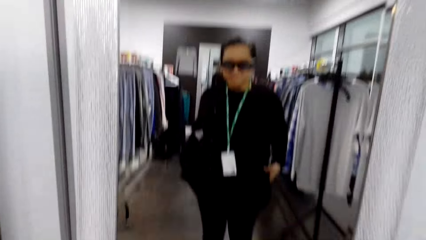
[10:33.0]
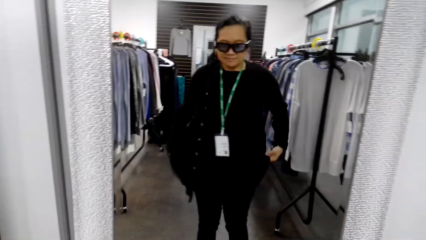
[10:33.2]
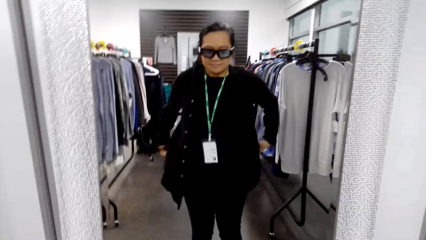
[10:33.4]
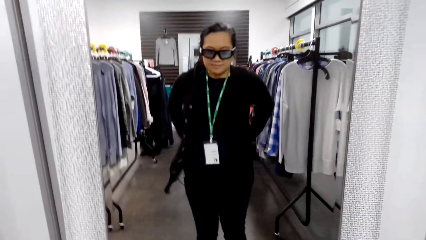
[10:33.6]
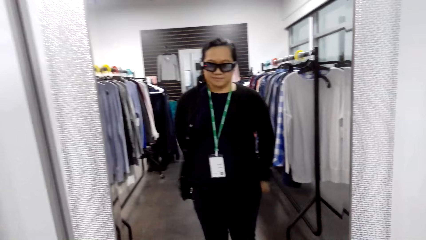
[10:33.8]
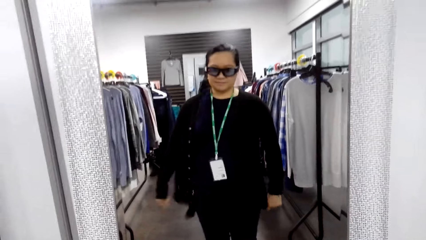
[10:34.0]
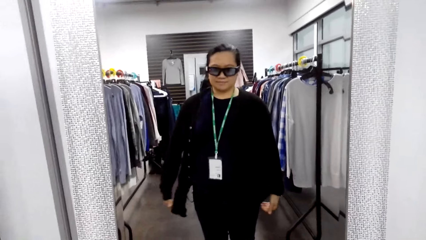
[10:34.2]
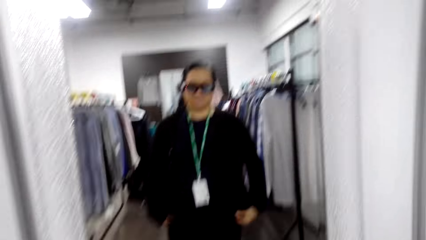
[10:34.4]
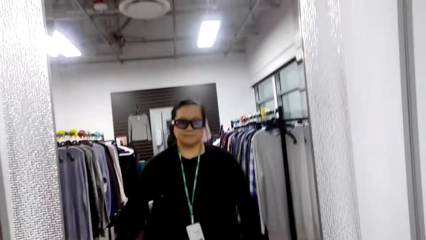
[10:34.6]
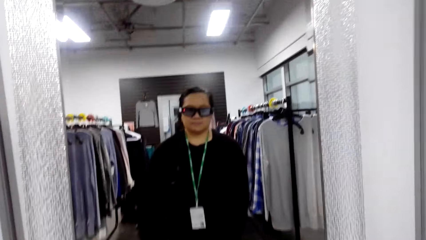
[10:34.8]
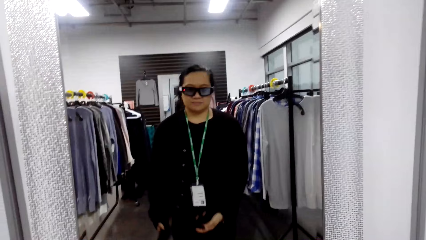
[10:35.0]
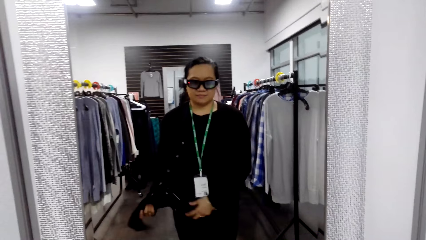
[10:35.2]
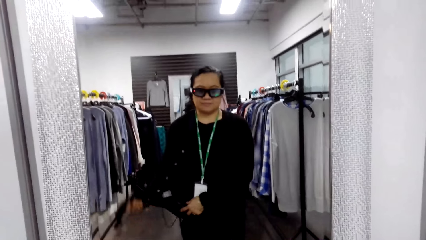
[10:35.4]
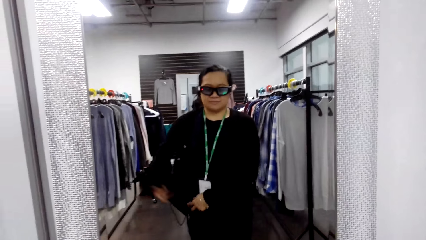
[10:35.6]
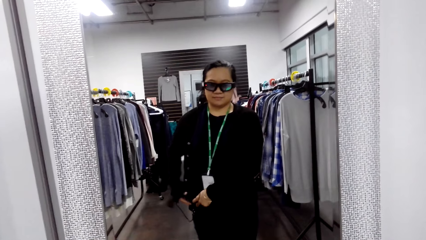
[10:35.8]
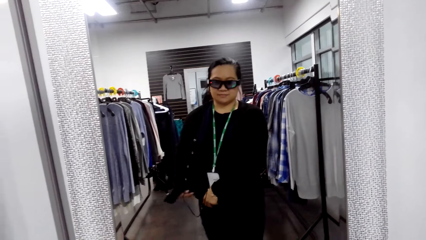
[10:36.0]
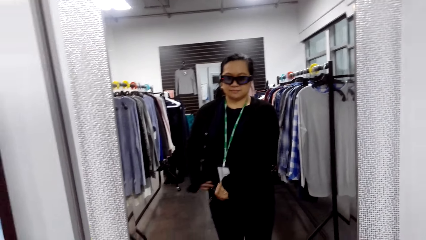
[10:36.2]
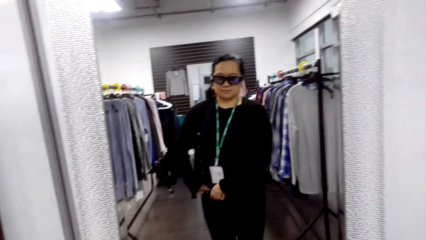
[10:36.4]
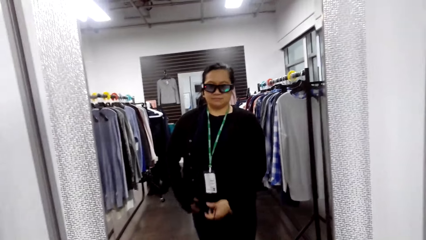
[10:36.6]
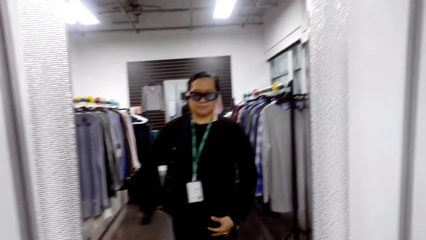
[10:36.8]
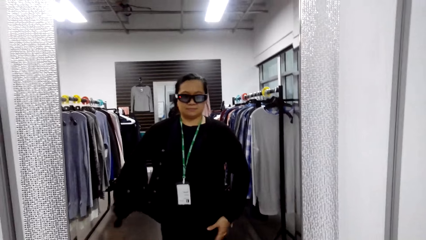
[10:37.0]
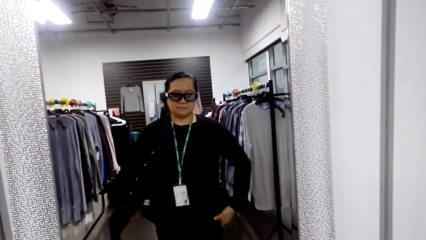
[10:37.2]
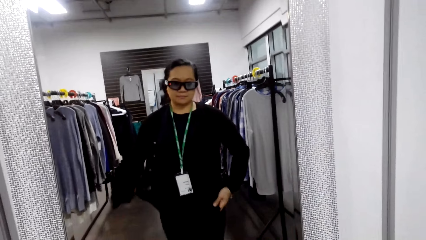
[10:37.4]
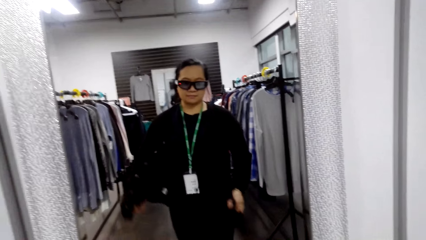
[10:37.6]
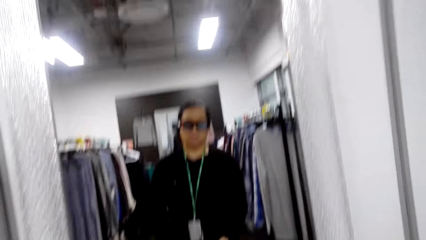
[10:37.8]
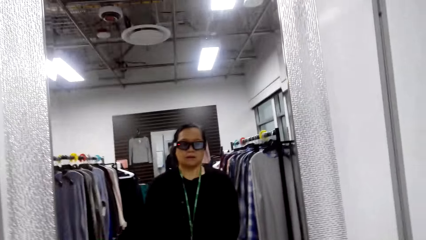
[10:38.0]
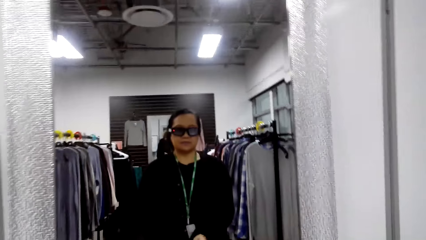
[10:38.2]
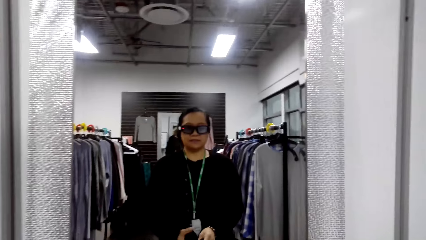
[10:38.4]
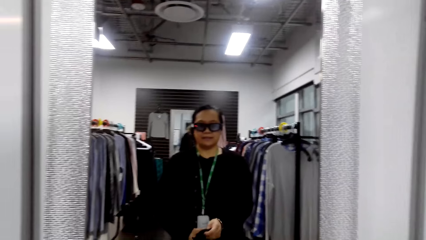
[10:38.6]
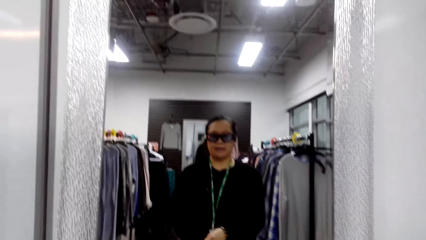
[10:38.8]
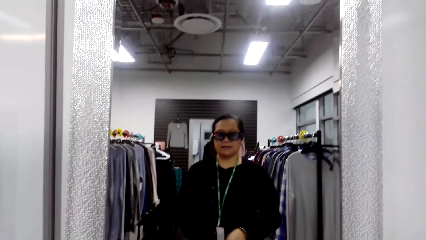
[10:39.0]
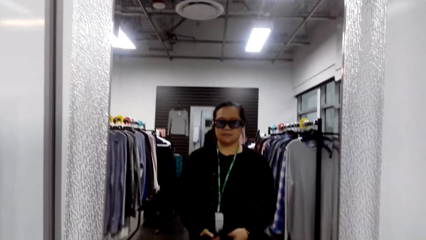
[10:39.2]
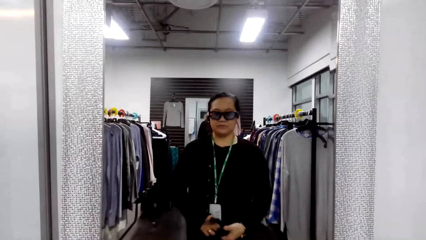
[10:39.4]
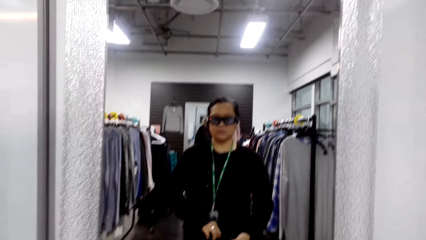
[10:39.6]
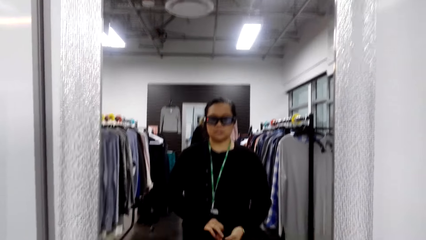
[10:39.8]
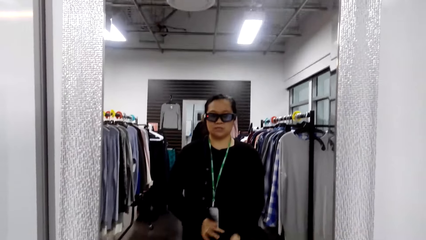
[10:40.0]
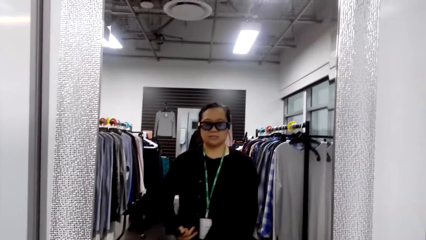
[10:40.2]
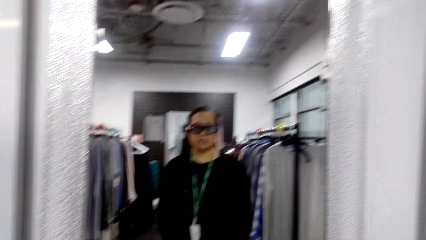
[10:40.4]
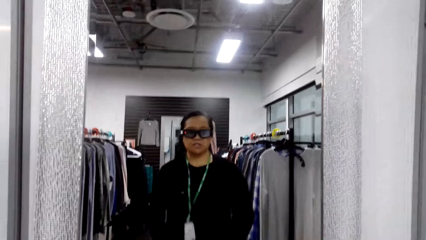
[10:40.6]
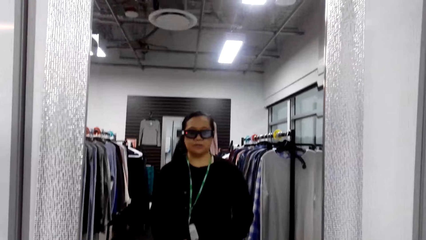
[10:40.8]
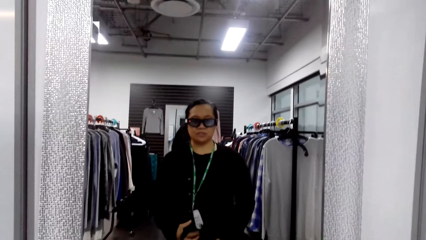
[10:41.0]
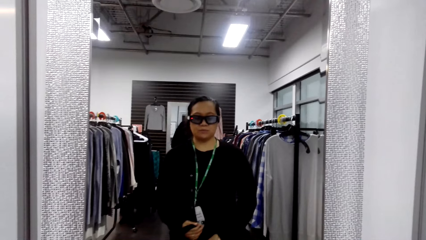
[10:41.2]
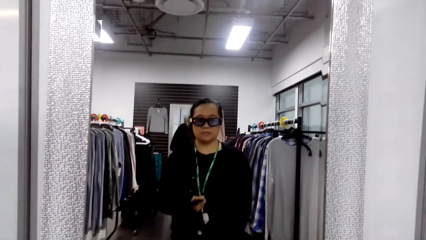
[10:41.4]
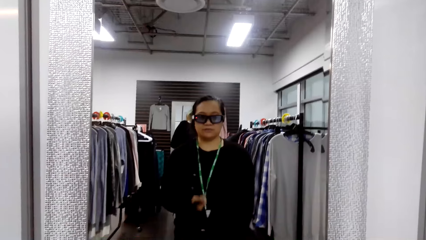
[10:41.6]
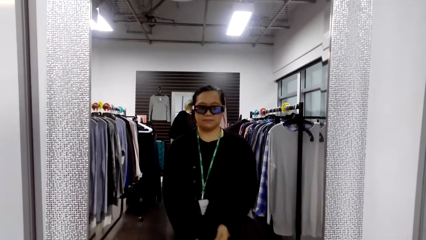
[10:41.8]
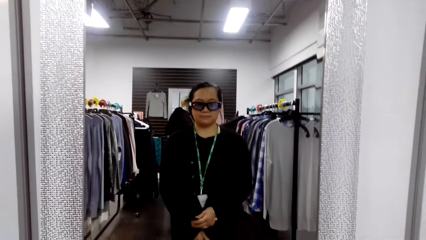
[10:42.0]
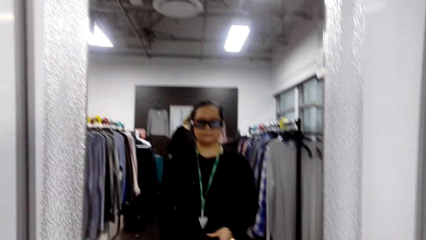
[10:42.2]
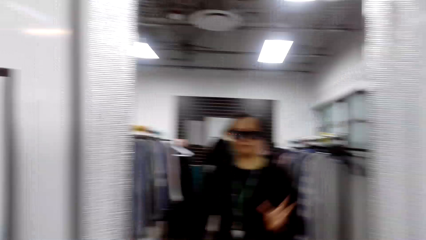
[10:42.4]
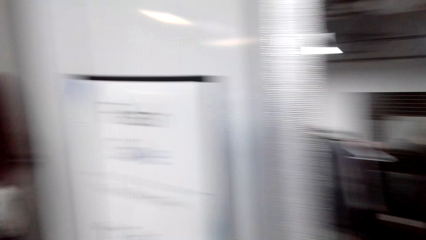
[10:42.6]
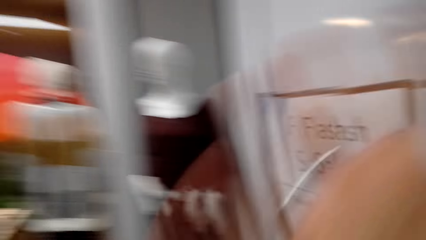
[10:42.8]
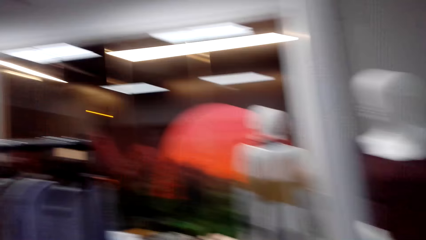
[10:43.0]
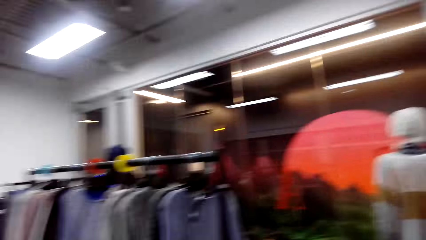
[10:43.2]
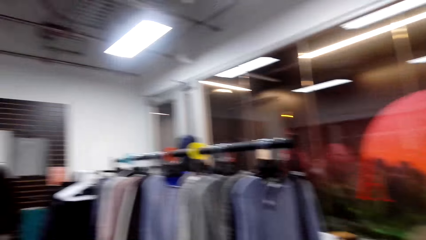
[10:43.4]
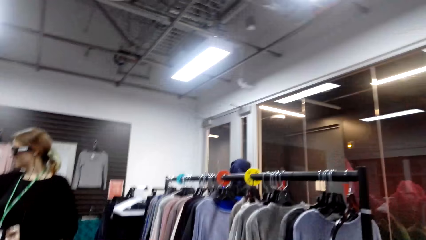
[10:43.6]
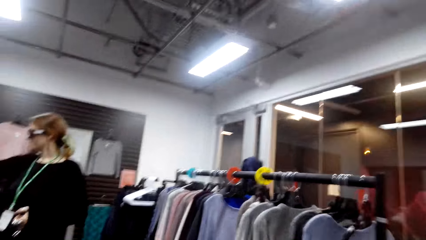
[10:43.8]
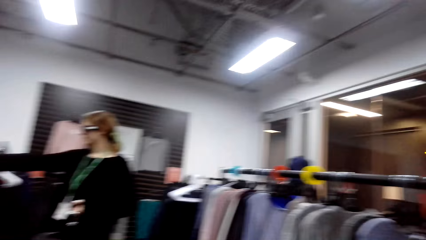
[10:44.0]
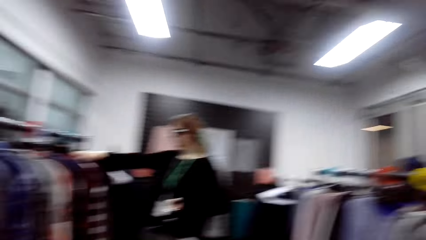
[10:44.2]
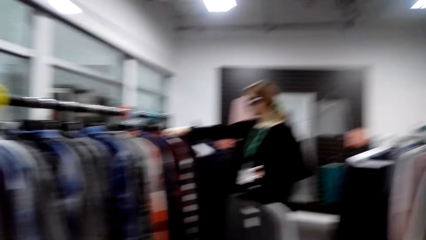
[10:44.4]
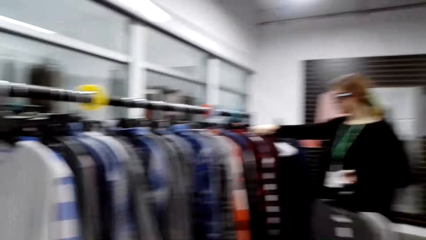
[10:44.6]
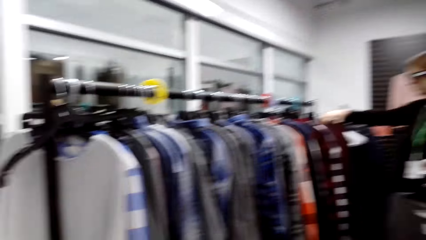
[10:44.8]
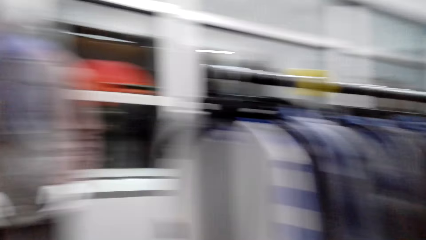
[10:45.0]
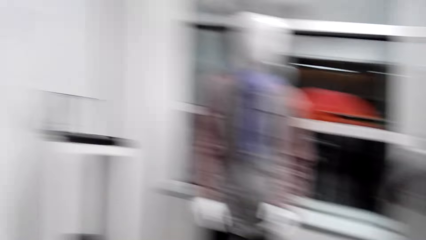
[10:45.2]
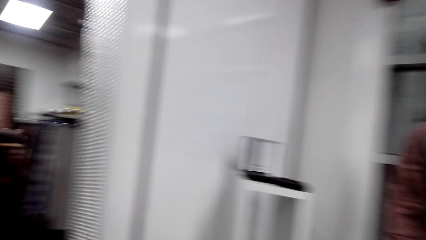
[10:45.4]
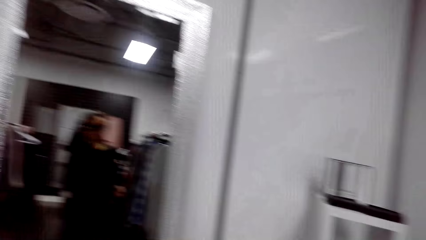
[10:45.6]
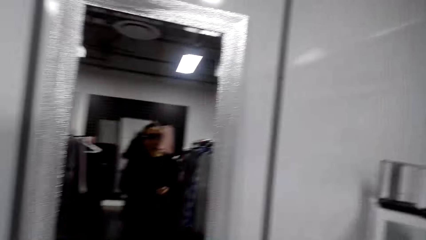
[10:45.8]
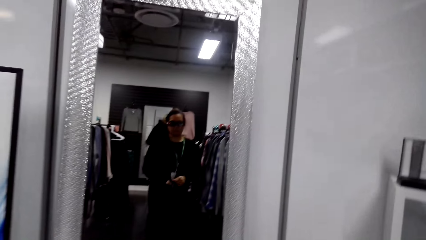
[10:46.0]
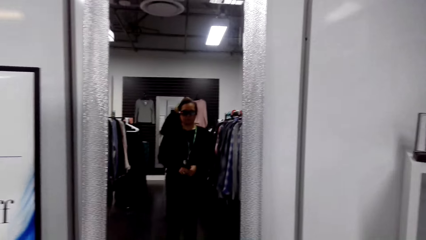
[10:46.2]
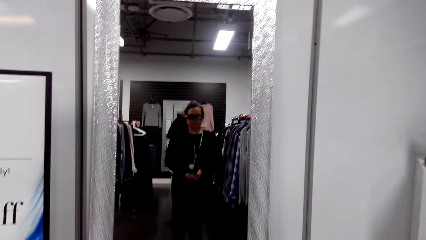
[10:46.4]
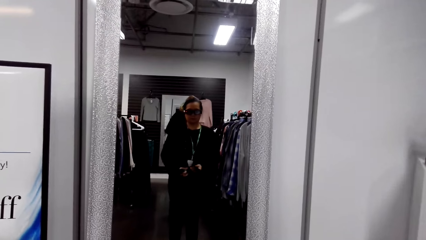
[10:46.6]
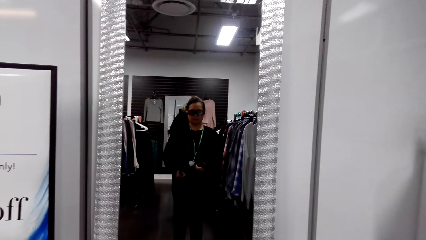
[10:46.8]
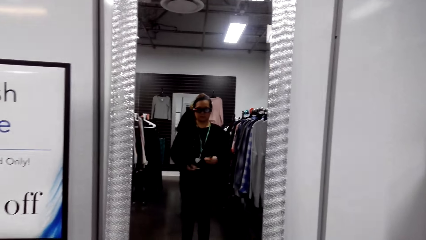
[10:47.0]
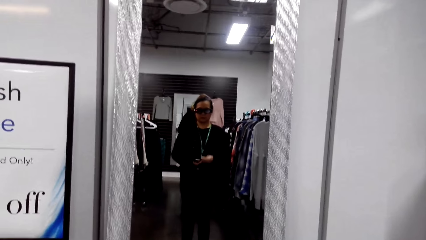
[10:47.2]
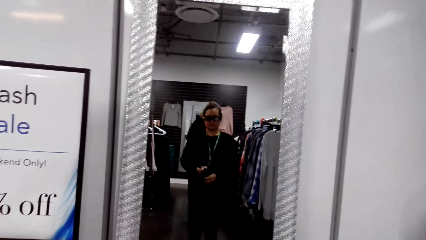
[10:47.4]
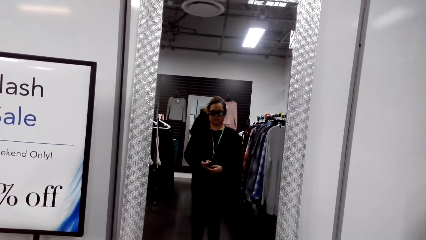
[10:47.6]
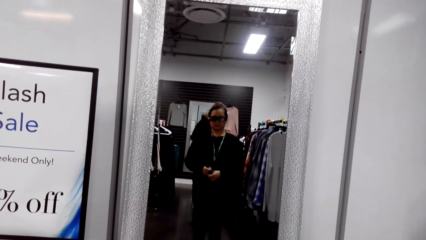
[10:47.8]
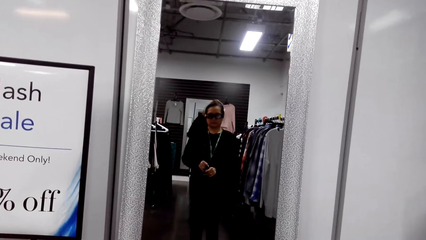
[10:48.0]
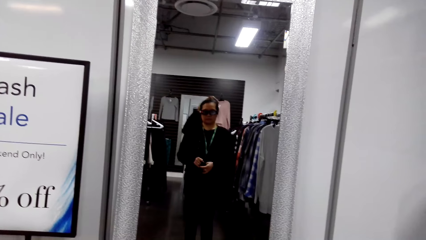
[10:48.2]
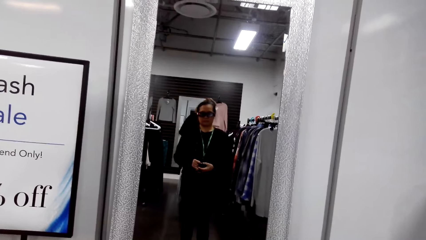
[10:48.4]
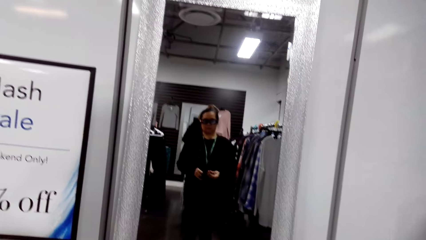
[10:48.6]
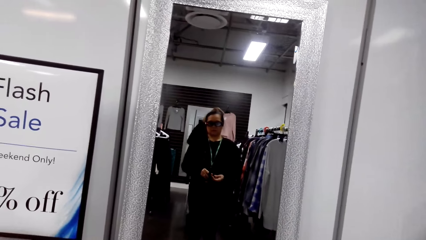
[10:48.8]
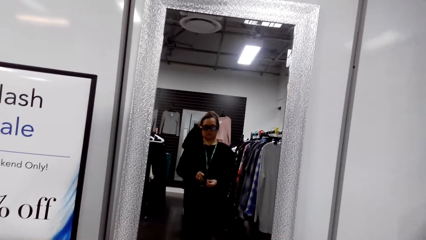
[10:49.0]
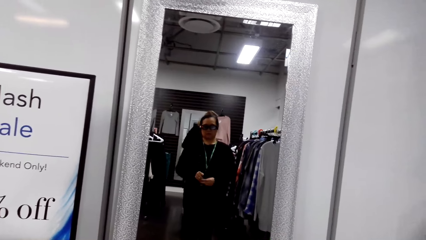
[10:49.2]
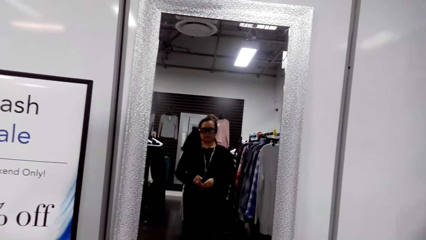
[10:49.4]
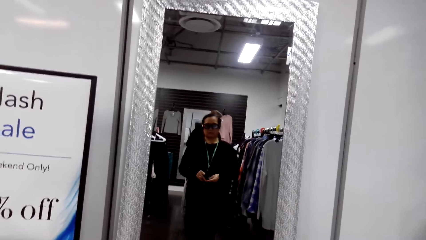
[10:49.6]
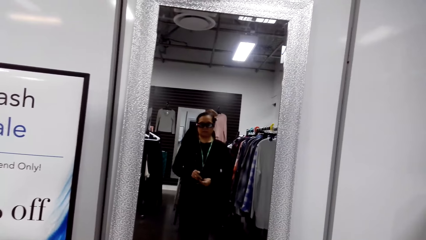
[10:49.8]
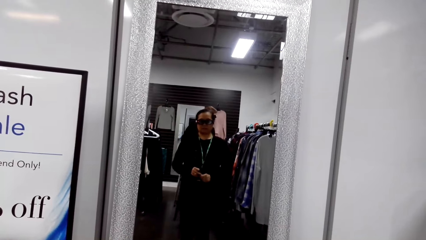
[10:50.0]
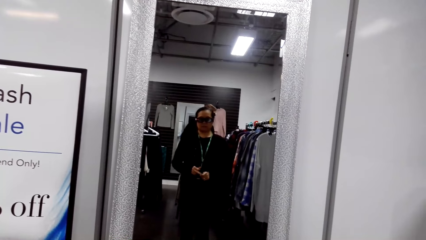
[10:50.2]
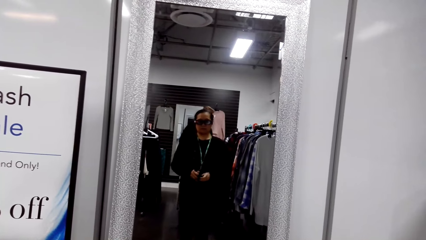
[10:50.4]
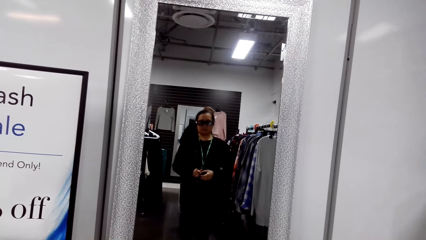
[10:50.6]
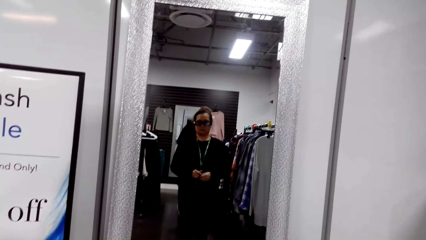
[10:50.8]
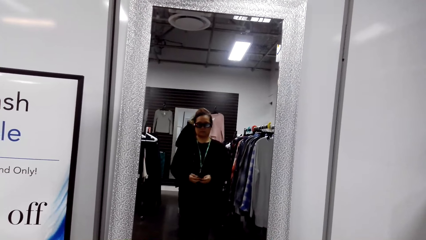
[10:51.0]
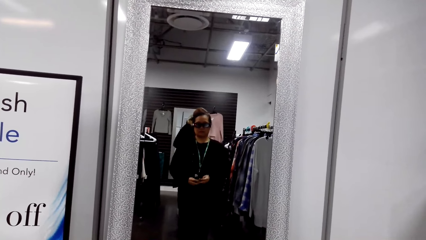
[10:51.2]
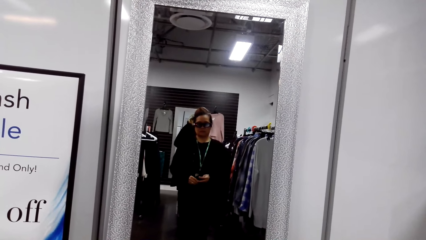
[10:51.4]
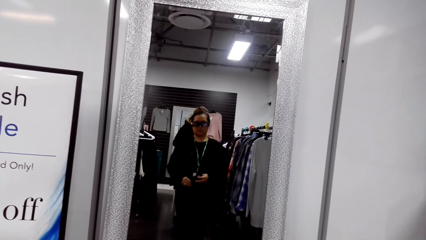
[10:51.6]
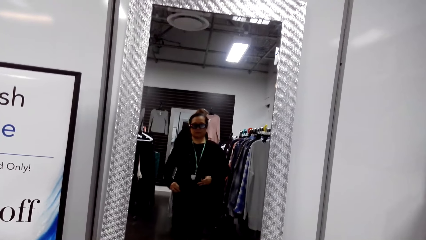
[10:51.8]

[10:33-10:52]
A woman fastens the belt. She talks. The camera wearer looks at the mirror. The woman walks. The camera wearer looks around. The woman ties the sweater.
